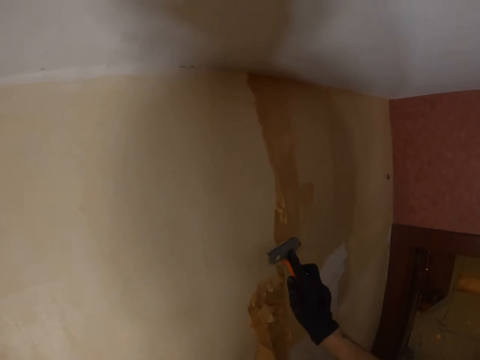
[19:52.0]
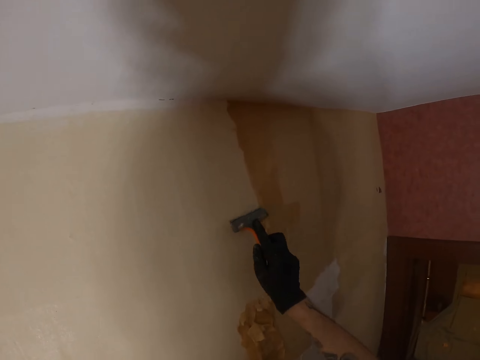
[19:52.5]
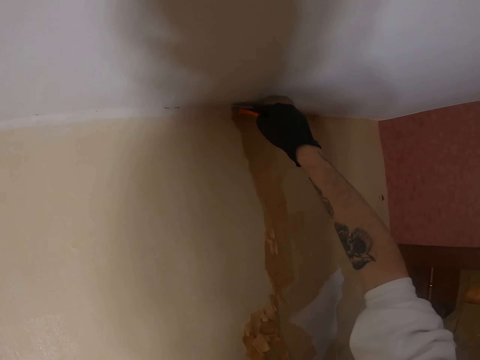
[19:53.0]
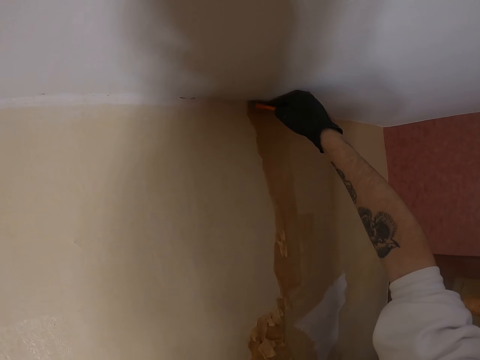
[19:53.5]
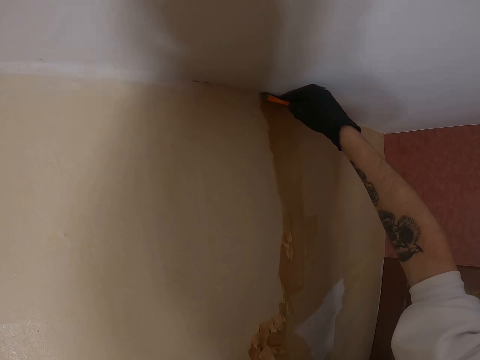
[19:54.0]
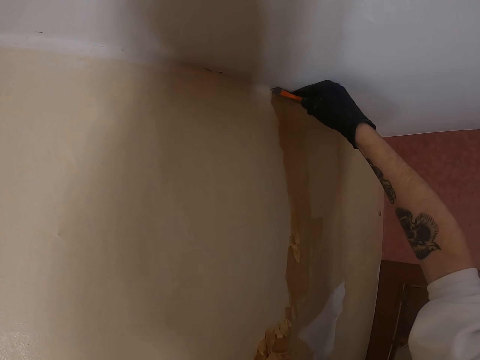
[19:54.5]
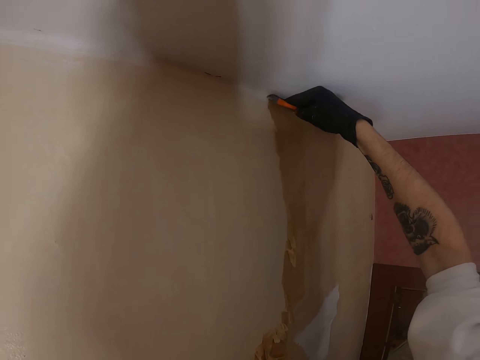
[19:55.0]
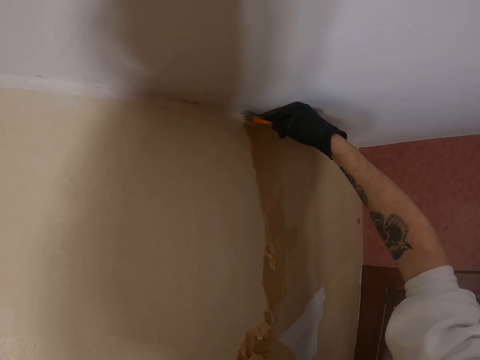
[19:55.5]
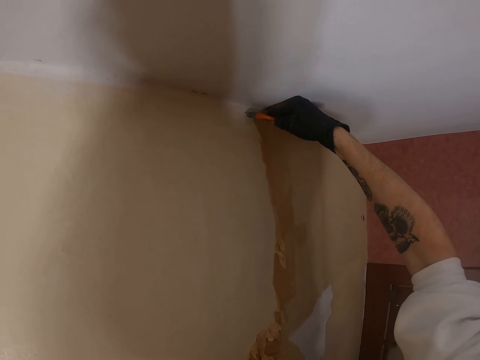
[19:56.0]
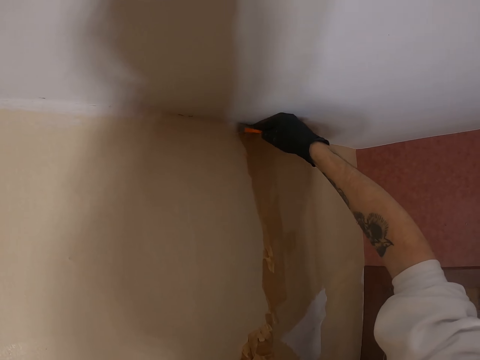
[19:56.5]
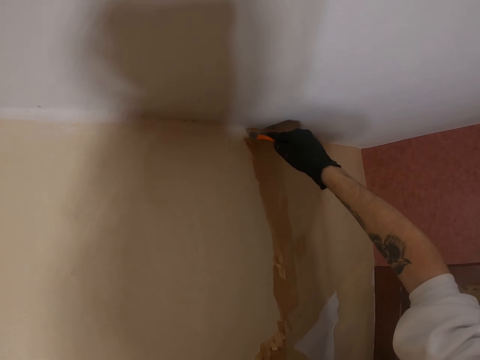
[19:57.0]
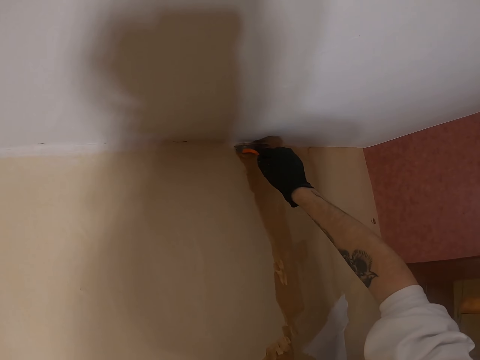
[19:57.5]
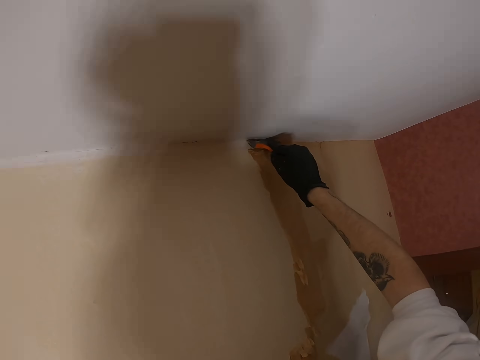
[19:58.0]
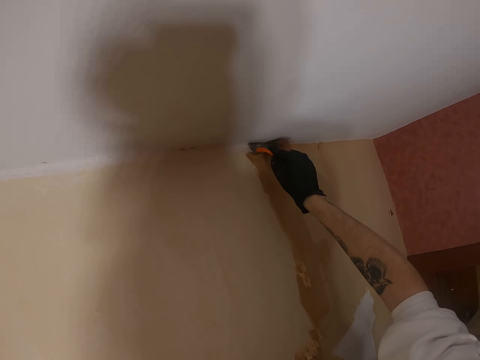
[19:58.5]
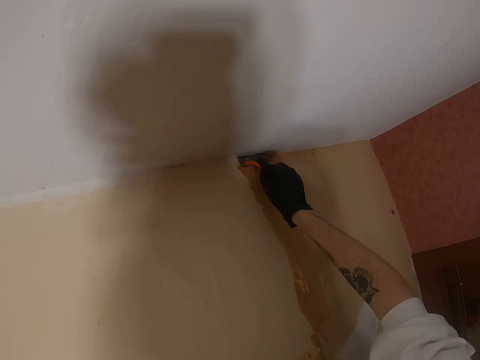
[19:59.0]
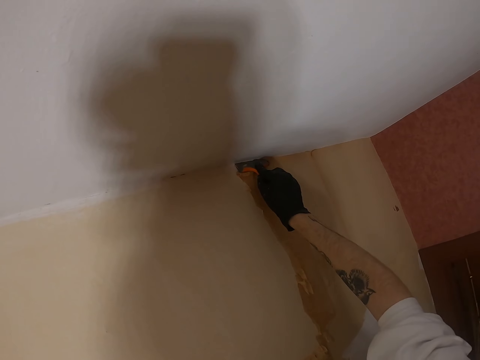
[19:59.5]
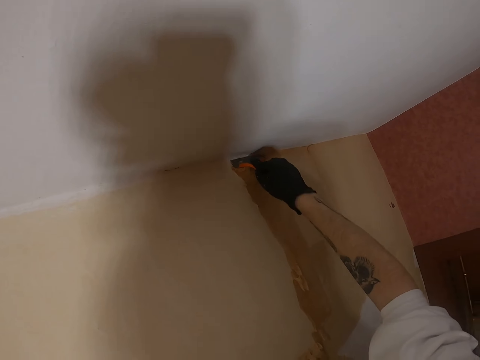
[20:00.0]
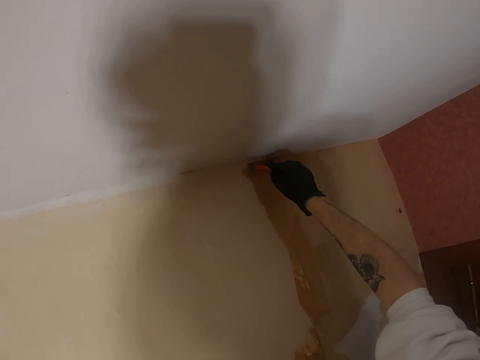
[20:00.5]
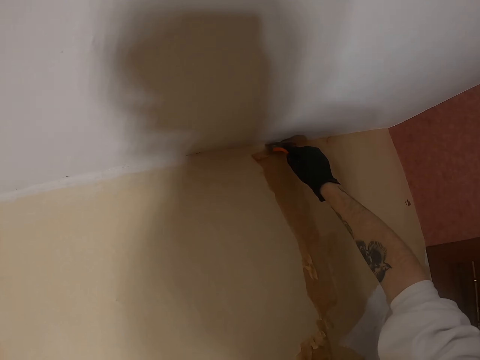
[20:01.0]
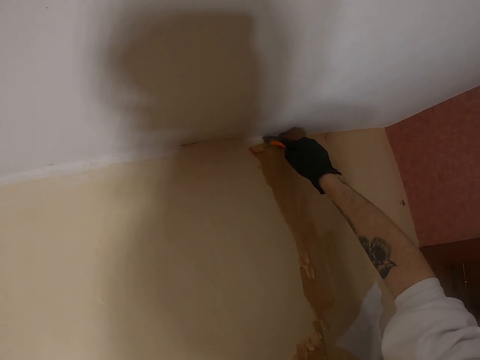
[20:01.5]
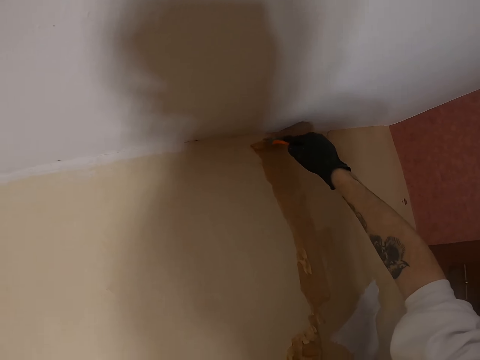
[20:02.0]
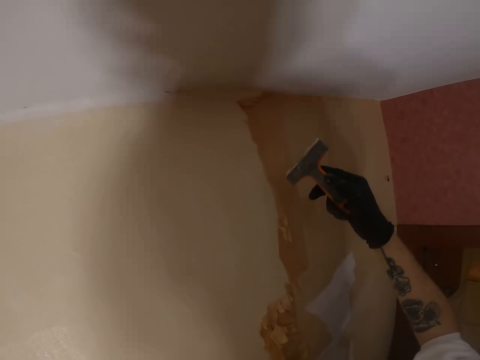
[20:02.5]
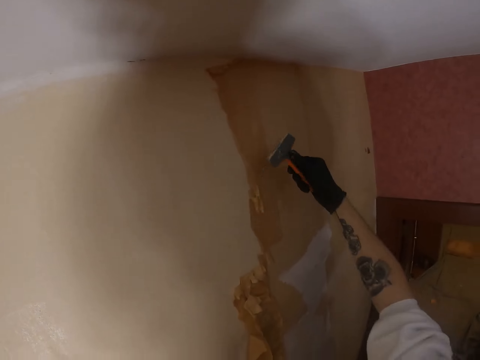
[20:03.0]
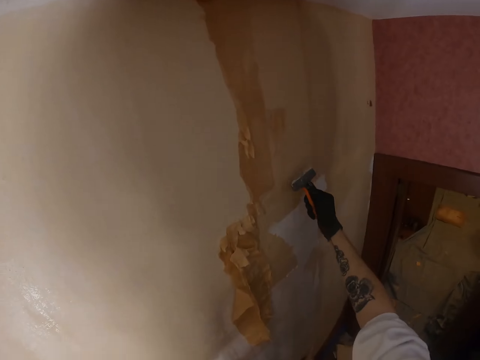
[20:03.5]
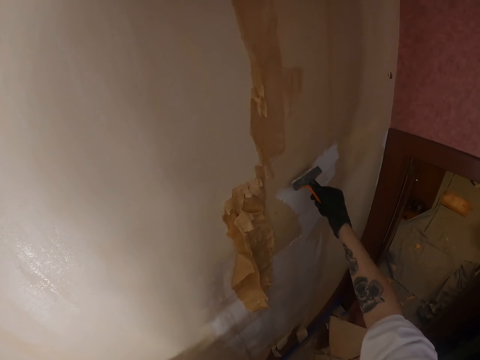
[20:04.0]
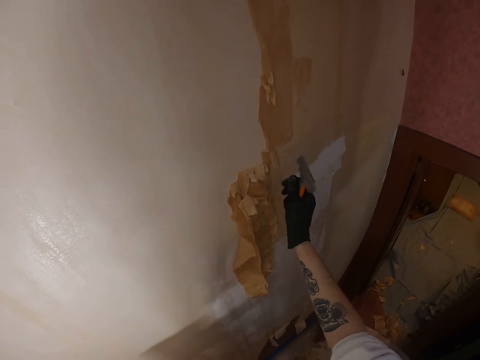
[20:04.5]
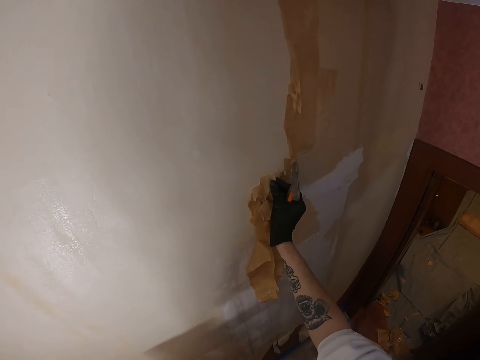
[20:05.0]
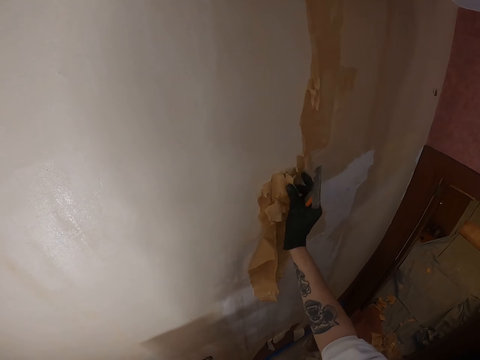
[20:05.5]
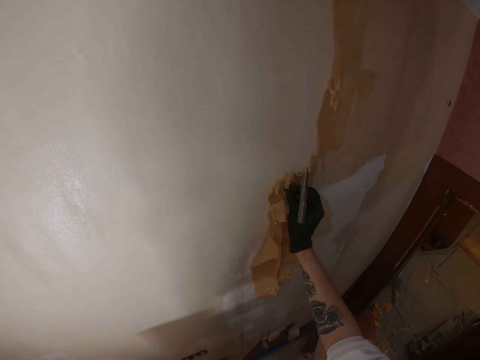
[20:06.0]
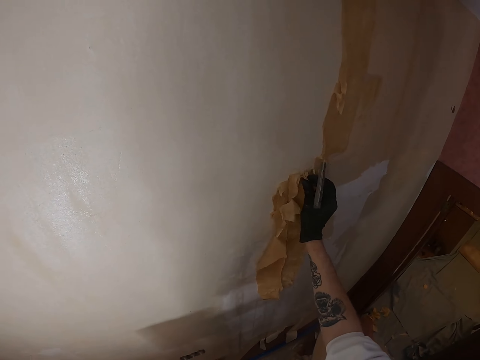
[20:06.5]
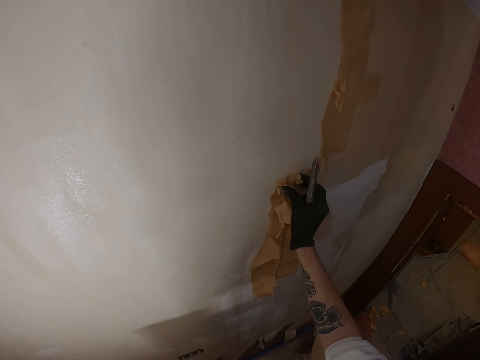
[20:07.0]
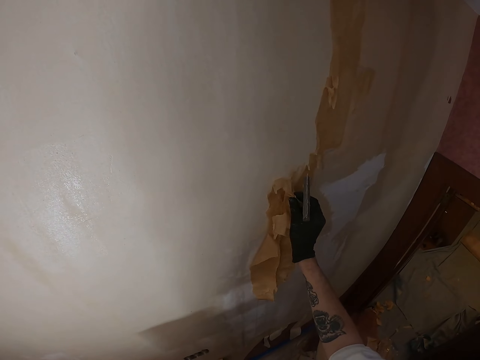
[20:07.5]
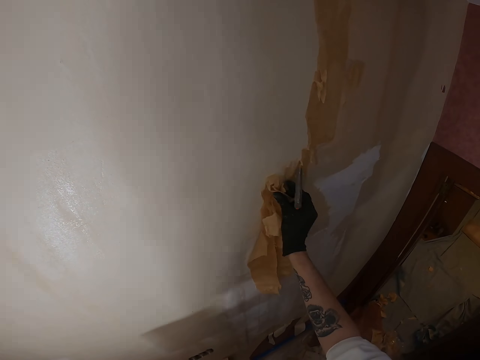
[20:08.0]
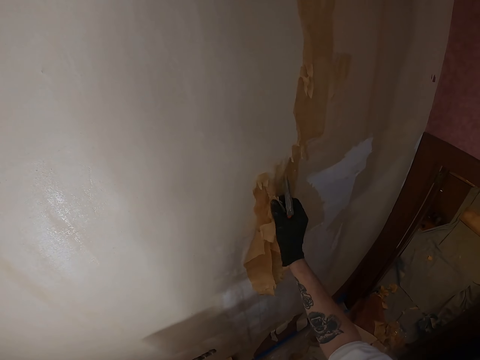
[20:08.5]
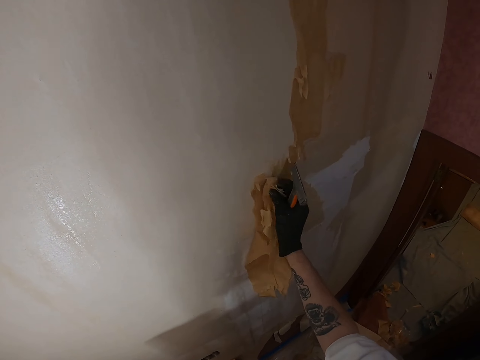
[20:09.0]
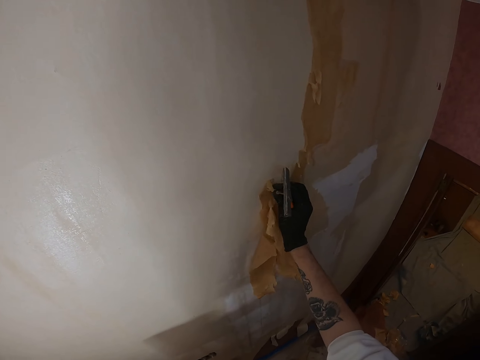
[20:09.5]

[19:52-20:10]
The camera wearer turns around. They lift the right hand. They place the scraper on the wall. They remove paint from the wall with the scraper. They drop the right hand, move the right hand and drop the right hand. They rub the scraper on the wall and lift the scraper. They move the right hand. They remove paint from the wall with the right hand.

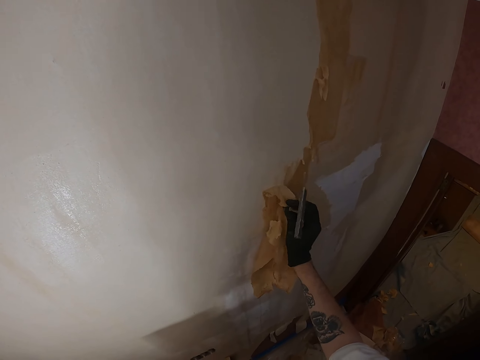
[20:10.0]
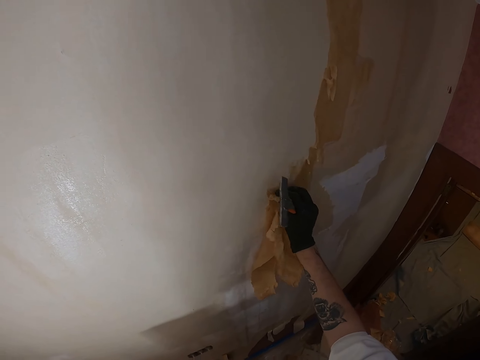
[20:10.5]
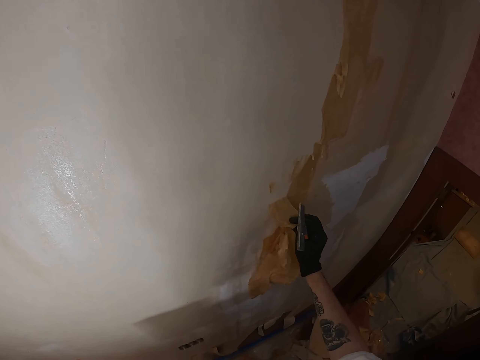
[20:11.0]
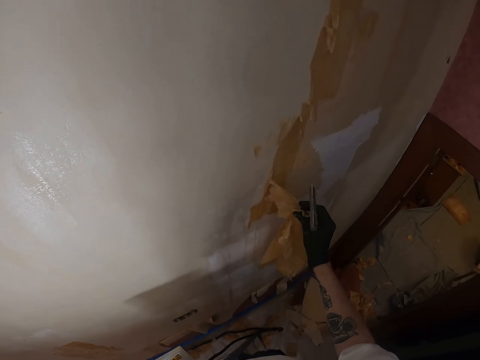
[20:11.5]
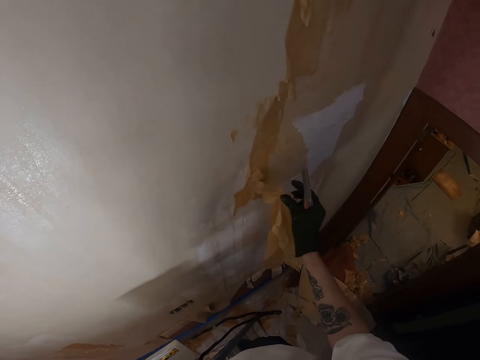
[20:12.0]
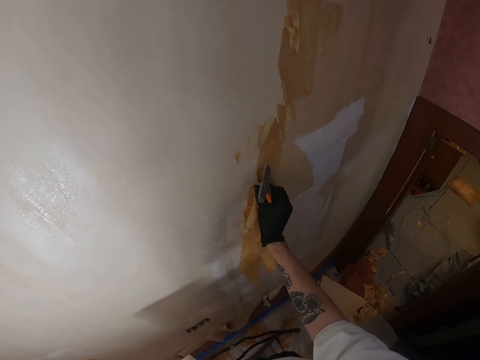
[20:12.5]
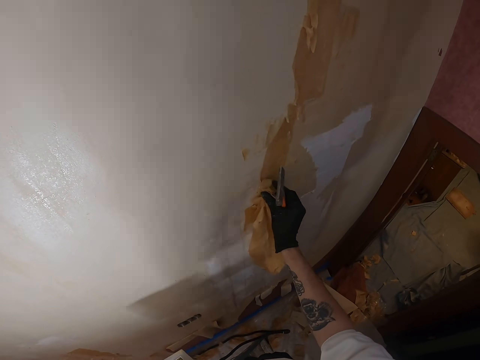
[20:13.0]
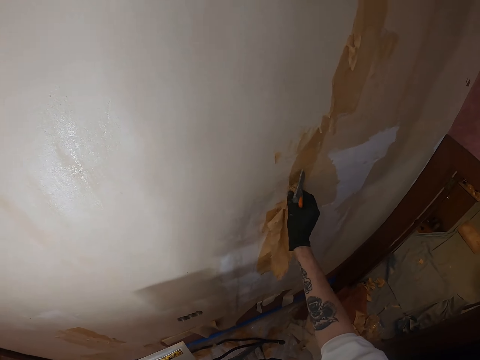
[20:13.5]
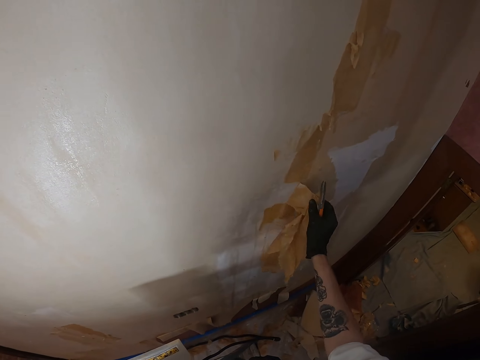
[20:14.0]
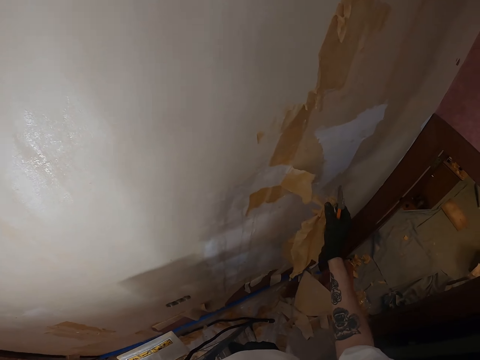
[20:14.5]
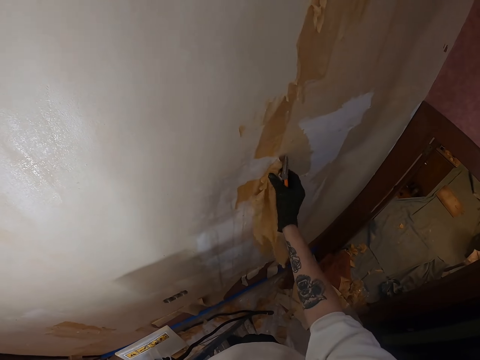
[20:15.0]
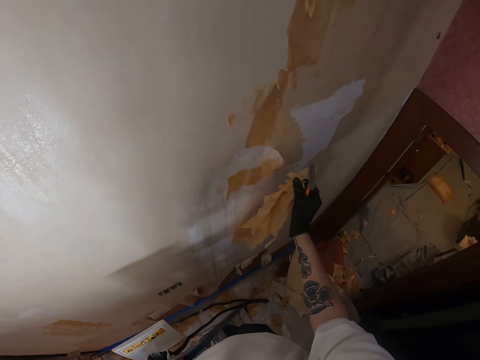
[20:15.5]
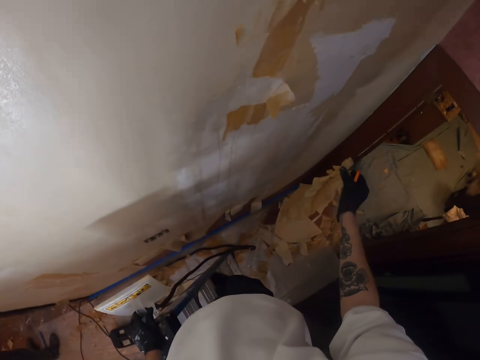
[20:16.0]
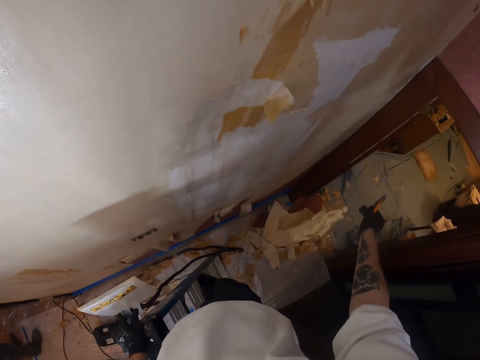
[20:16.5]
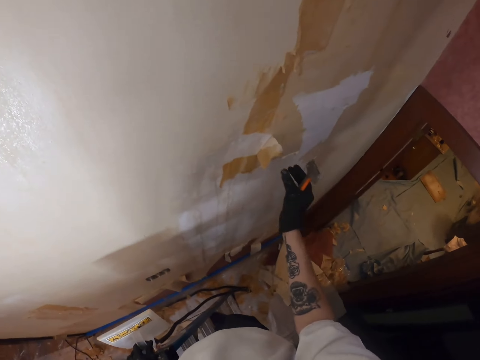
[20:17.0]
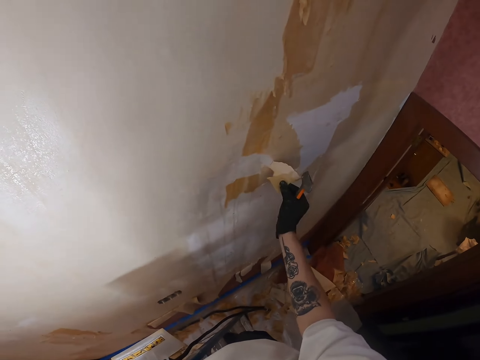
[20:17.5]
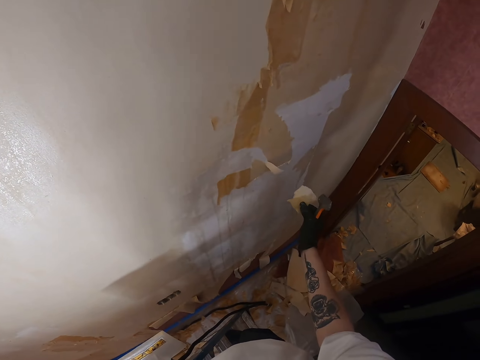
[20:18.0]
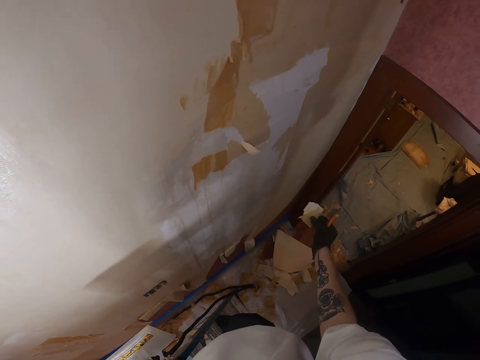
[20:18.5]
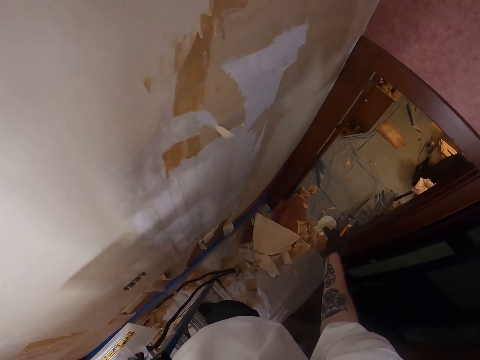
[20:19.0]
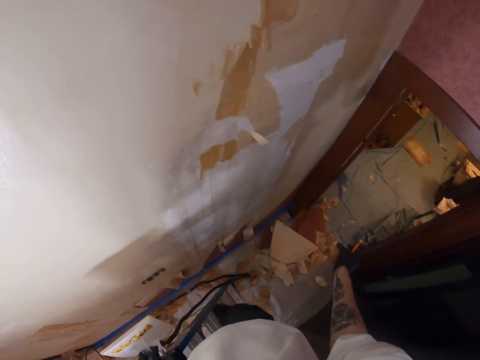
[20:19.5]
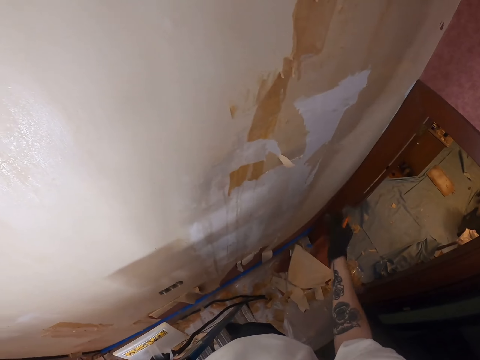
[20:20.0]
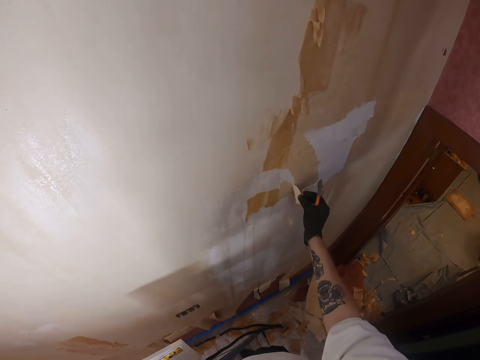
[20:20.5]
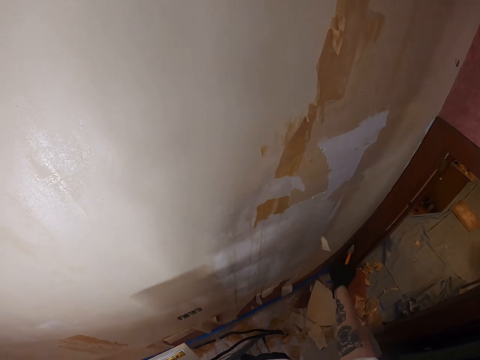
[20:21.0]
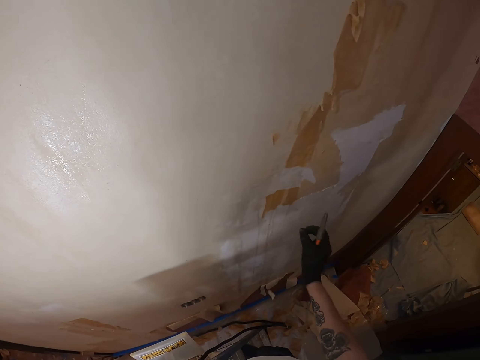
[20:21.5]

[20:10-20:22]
The camera wearer drops the waste paint on the floor. They move the right hand. They remove paint from the wall with the right hand. They move the right hand. They drop the waste paint on the floor. They lift the right hand. They remove paint from the wall with the right hand. They drop the waste paint on the floor.
